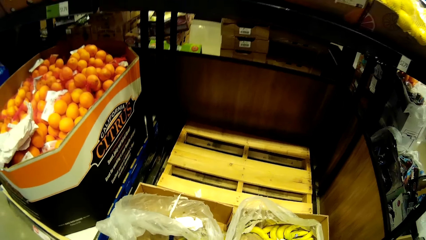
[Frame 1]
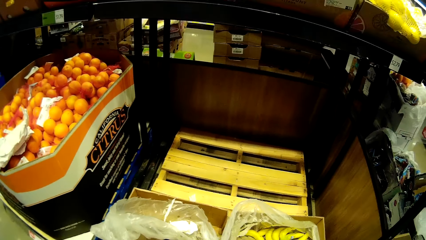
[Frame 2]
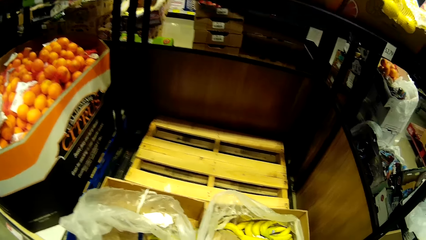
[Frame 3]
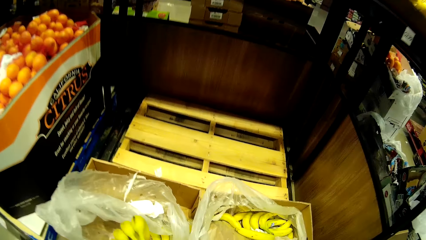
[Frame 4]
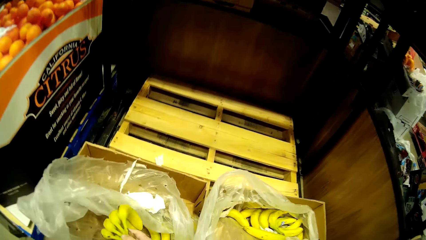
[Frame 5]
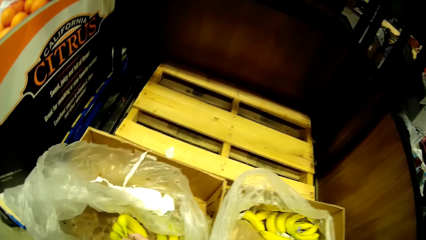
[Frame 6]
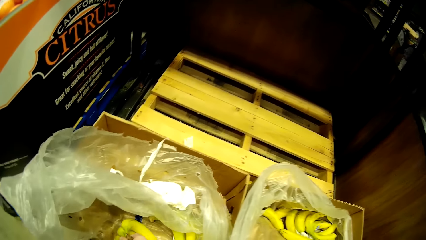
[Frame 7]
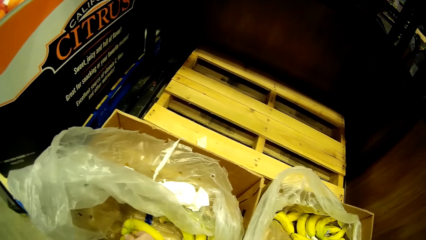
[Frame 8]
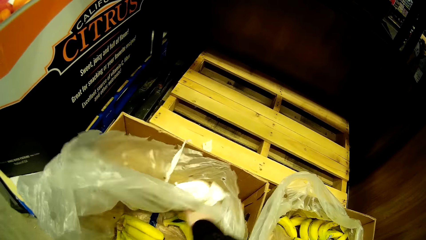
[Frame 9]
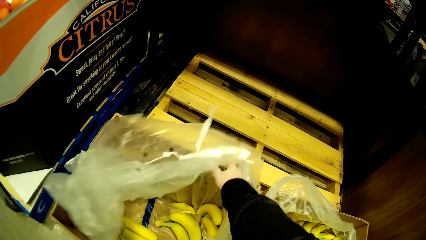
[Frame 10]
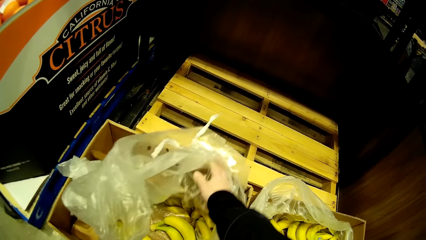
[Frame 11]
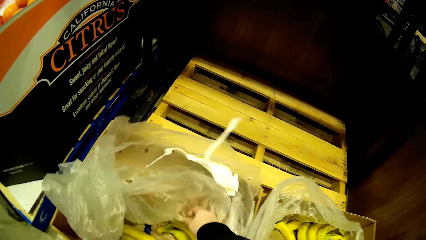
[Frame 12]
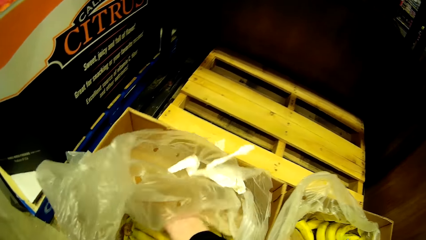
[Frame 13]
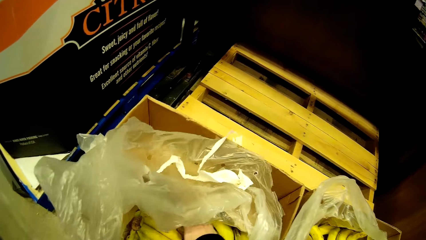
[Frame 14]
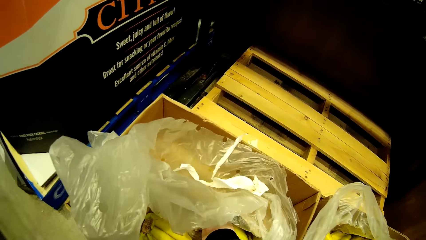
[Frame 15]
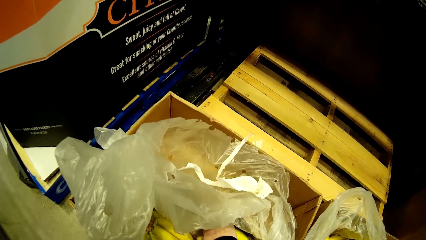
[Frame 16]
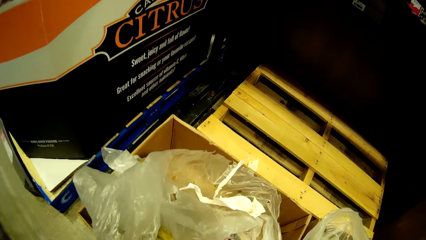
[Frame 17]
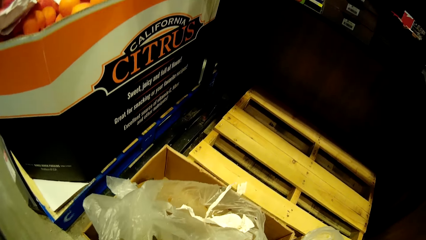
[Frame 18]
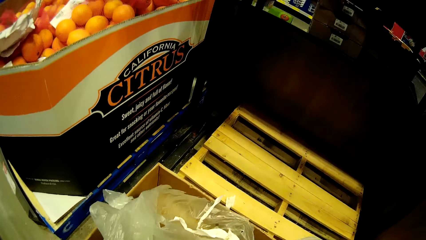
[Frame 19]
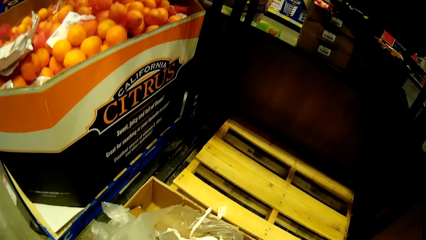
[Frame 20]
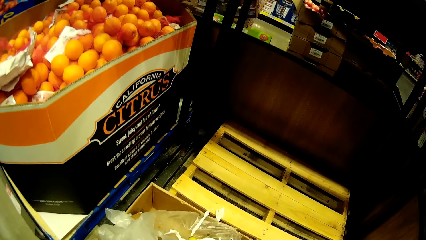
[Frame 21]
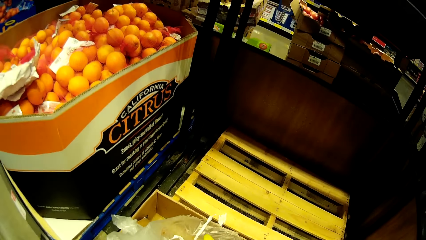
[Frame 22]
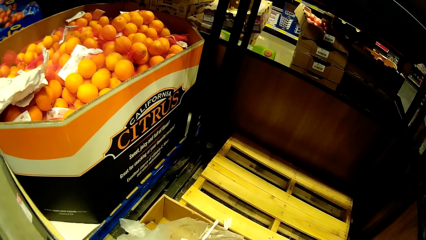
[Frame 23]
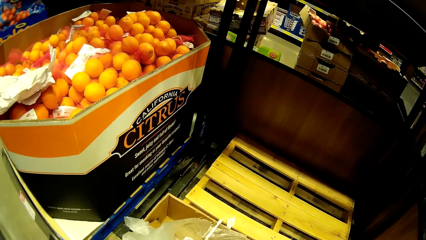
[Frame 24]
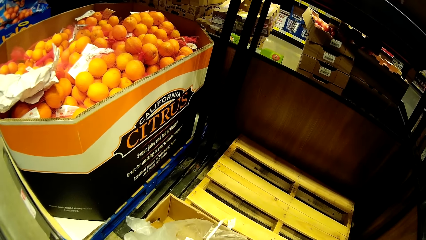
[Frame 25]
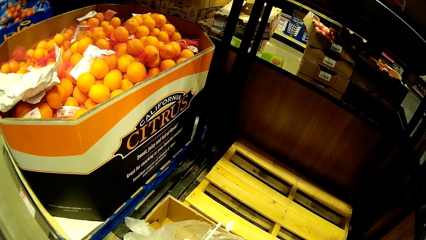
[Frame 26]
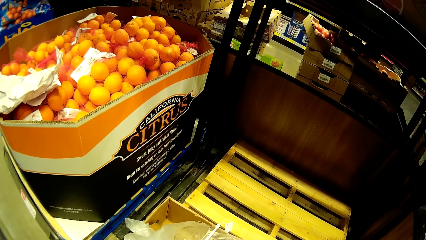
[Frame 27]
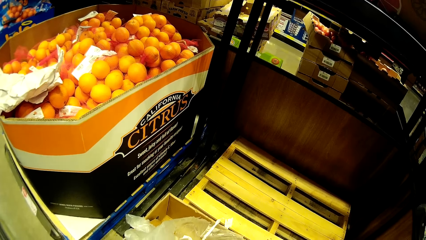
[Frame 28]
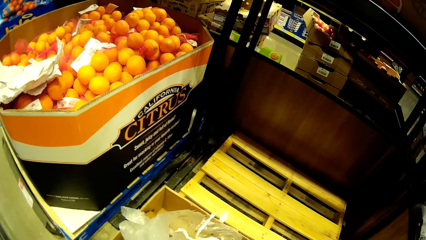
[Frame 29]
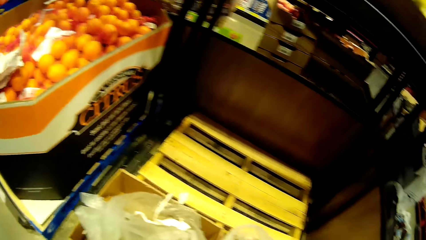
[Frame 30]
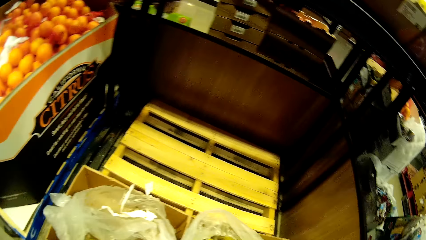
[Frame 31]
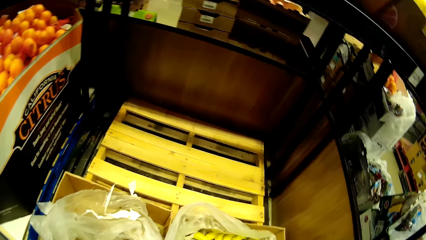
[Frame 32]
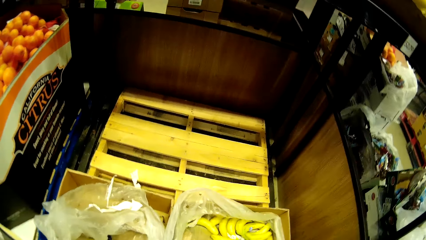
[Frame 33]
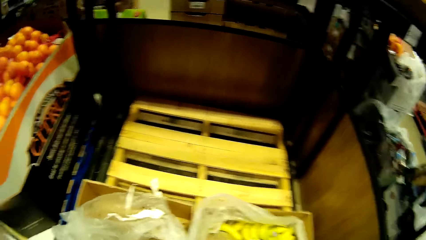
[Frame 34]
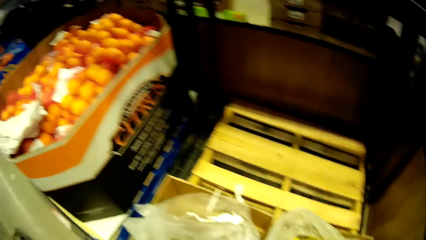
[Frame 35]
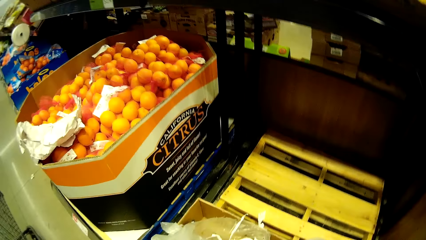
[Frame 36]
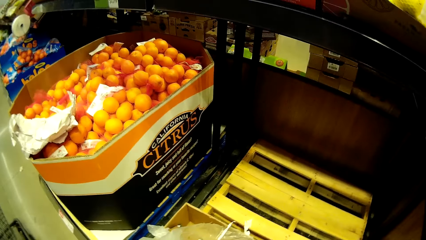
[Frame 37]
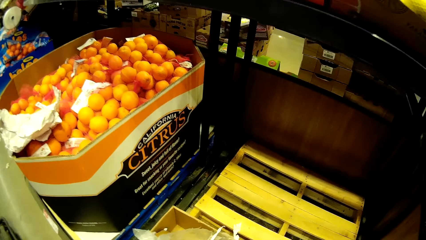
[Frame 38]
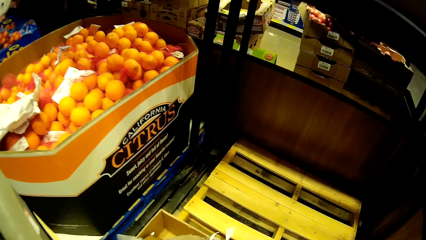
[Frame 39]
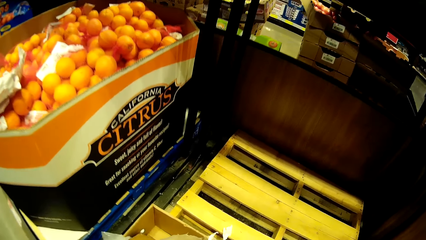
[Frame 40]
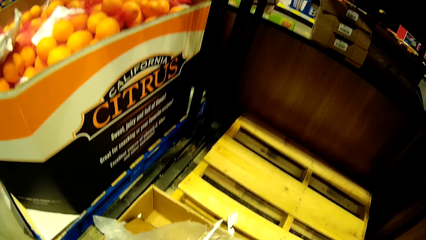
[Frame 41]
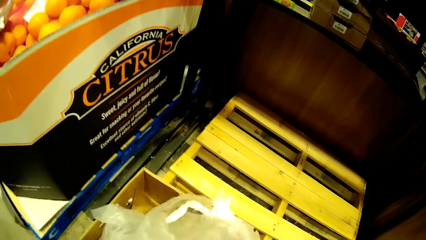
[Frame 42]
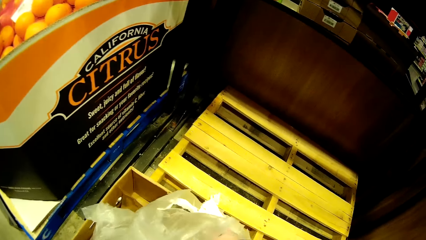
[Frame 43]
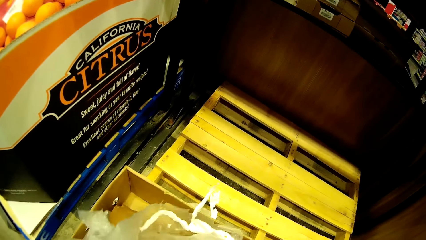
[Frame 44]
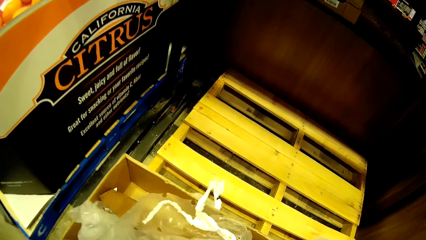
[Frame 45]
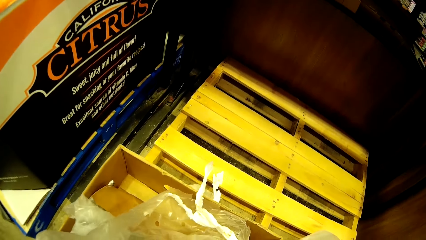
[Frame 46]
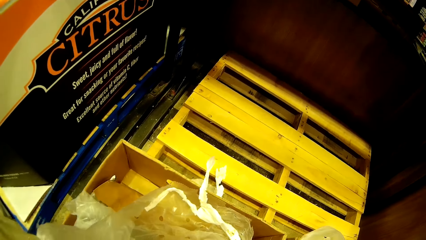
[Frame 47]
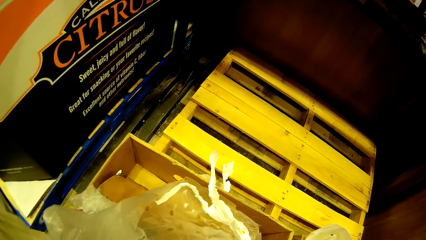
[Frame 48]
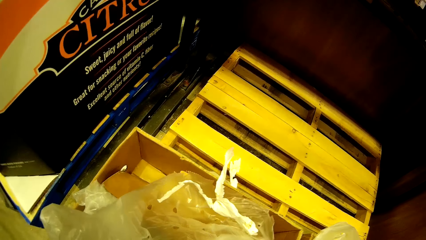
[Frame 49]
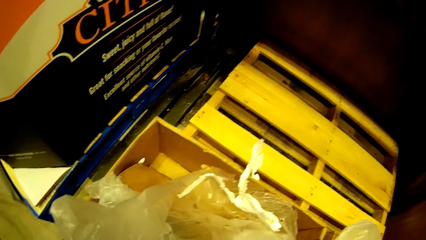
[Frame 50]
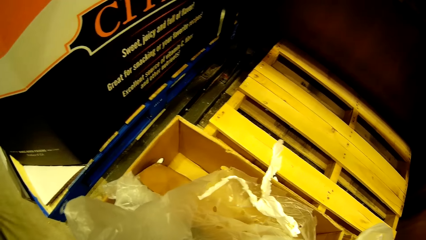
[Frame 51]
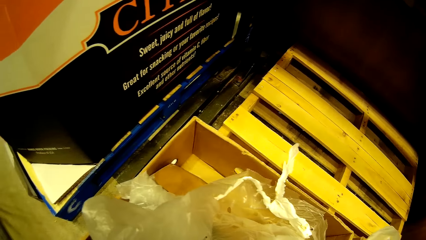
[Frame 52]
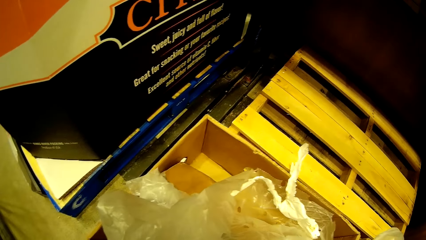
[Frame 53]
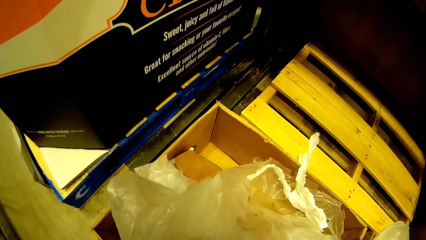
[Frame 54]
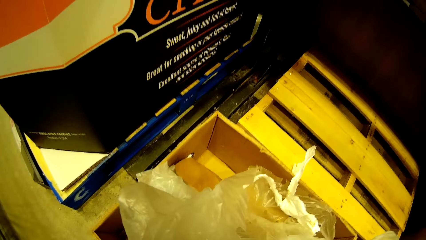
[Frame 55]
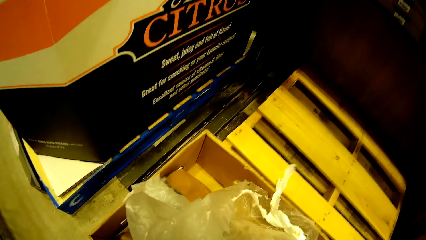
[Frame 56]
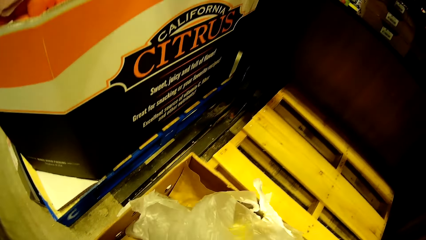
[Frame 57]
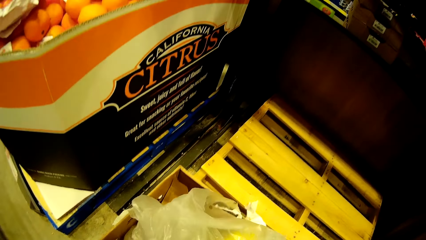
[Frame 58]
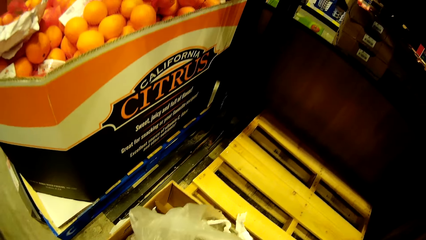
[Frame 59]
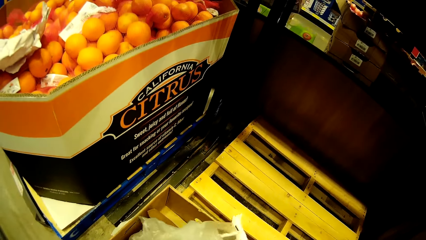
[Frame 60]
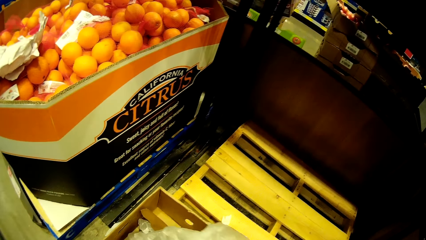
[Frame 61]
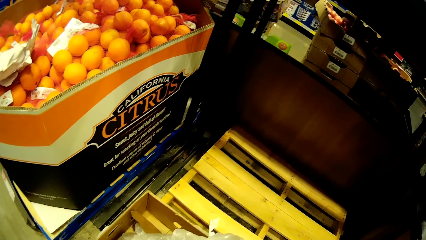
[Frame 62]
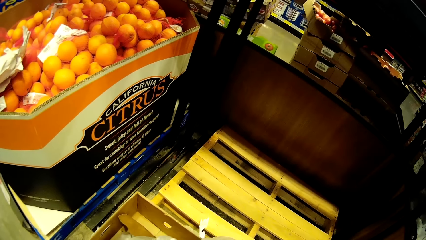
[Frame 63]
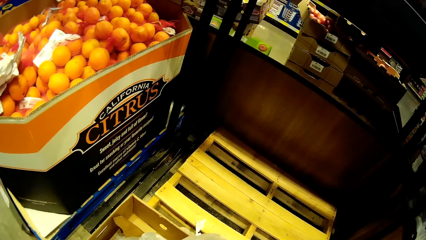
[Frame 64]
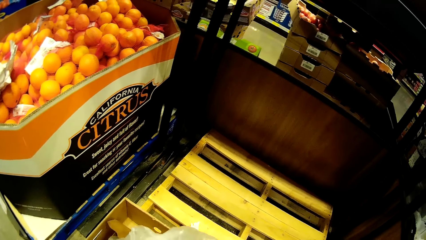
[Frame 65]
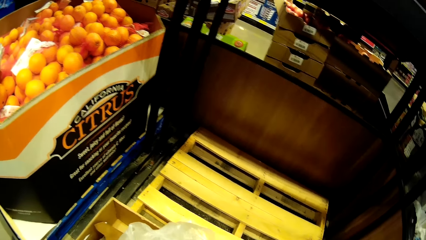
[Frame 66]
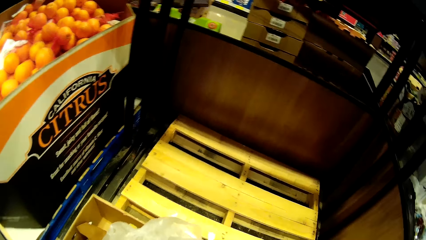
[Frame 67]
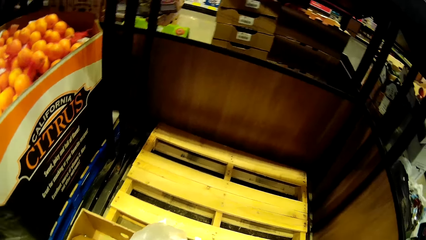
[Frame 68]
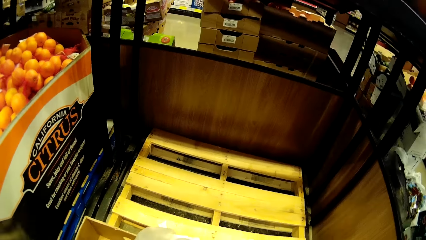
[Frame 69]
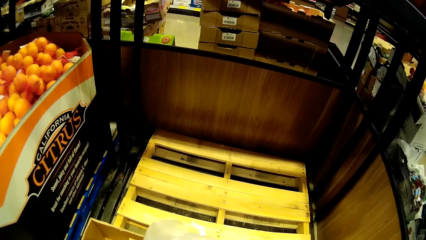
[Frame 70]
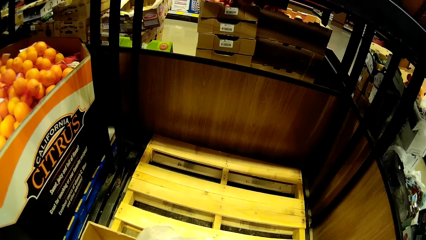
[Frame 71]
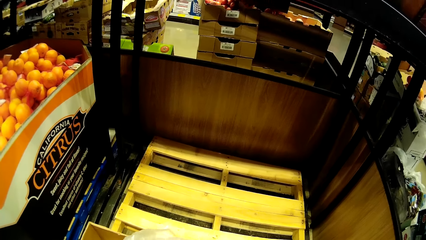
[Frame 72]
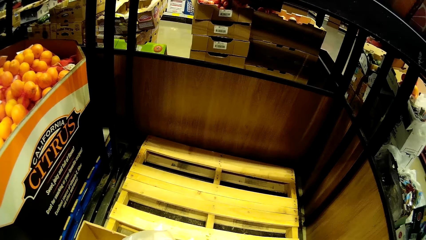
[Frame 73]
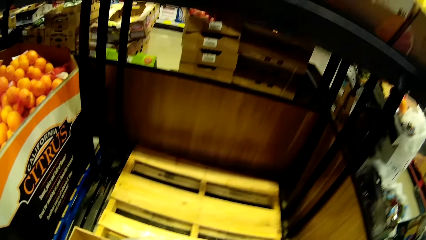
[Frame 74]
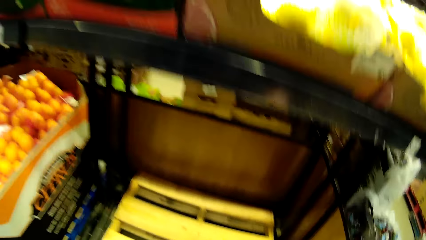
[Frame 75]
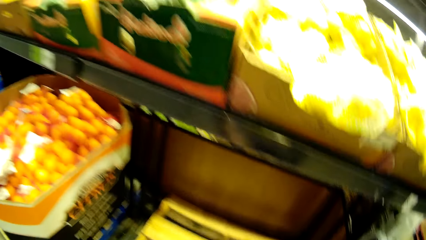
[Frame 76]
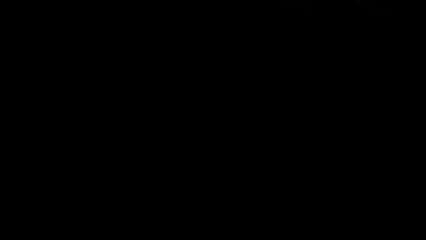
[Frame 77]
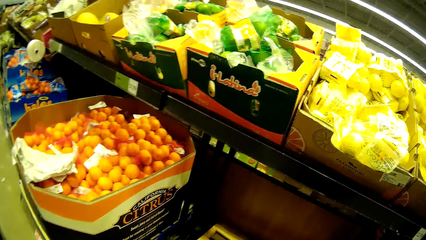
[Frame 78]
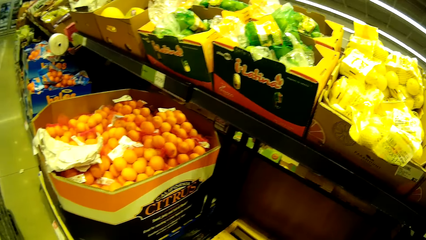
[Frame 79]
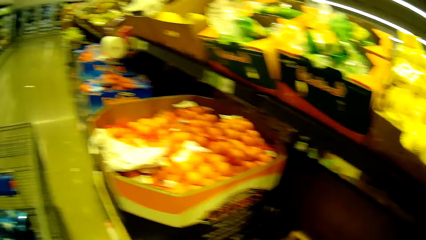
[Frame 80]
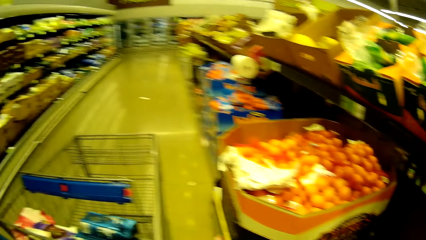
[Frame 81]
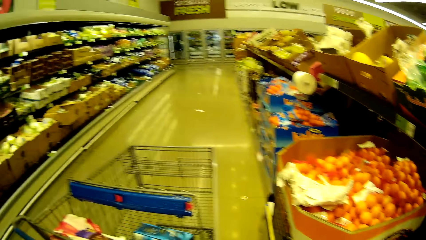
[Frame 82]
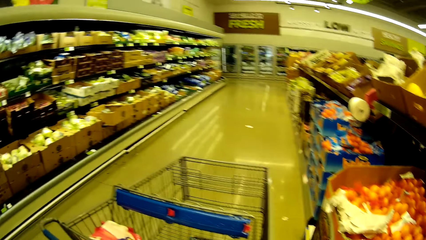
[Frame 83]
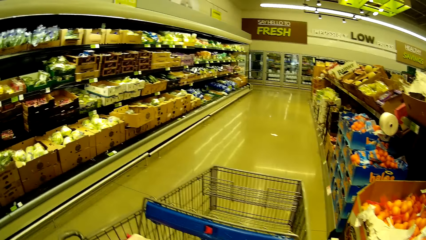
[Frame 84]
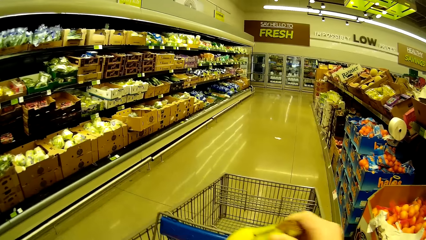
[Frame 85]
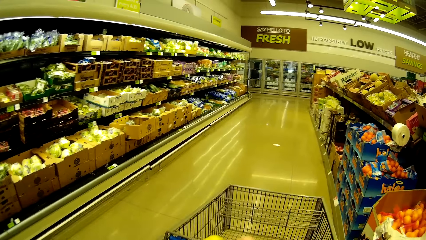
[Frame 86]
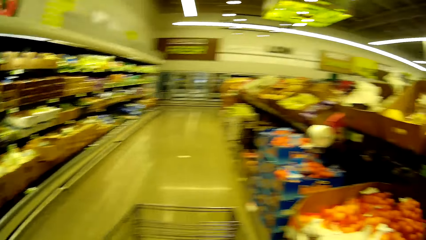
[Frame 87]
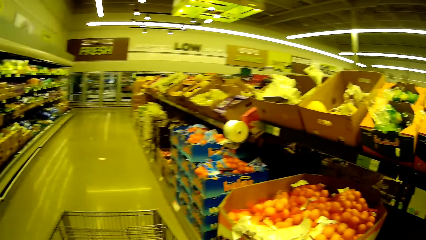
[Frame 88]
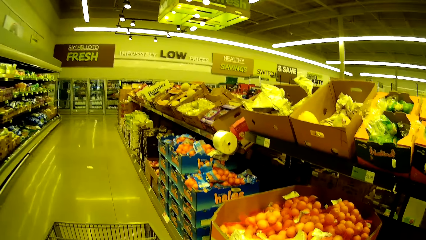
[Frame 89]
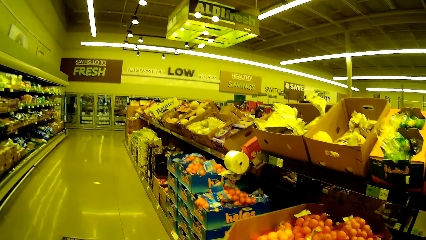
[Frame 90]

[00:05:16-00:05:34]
The camera wearer puts the bananas in the plastic paper. They pick up a banana. They push the plastic paper. They open the paper bag. They stare at the bananas. They pick up a banana. They look around. They pick up bananas. They walk towards the trolley. They turn around. They put the bananas in the trolley.
